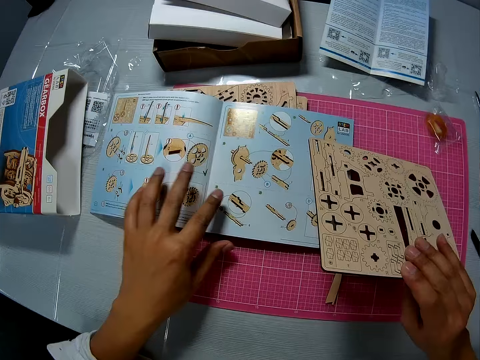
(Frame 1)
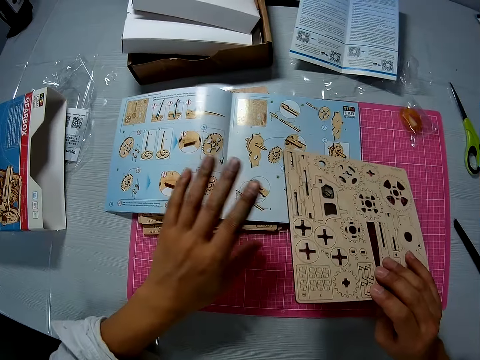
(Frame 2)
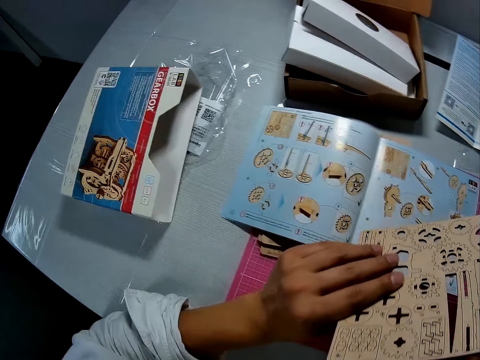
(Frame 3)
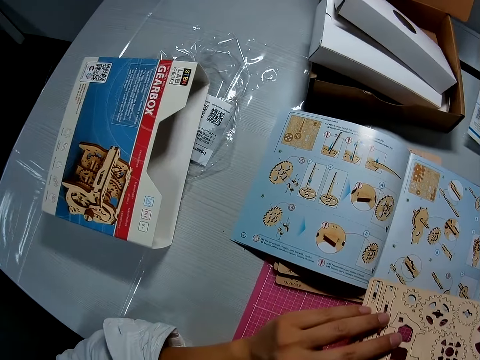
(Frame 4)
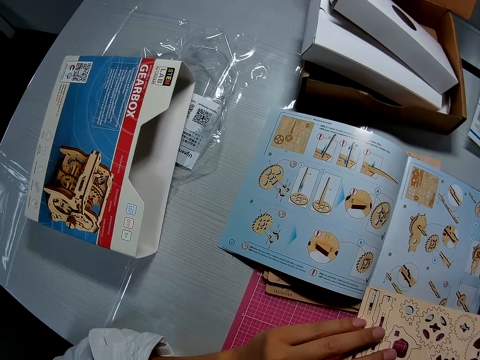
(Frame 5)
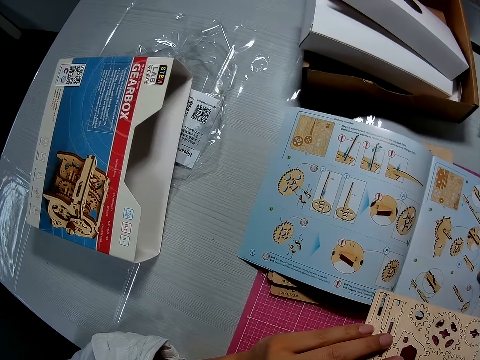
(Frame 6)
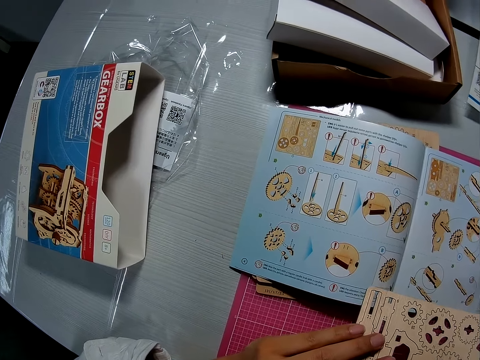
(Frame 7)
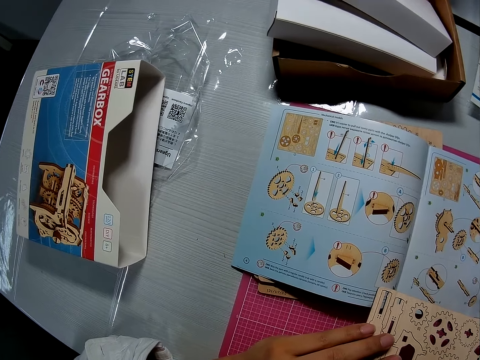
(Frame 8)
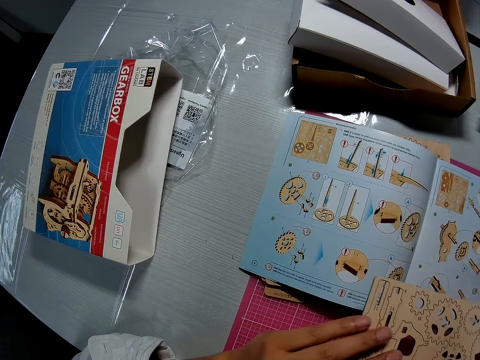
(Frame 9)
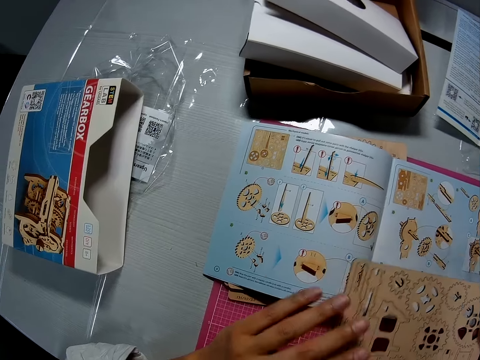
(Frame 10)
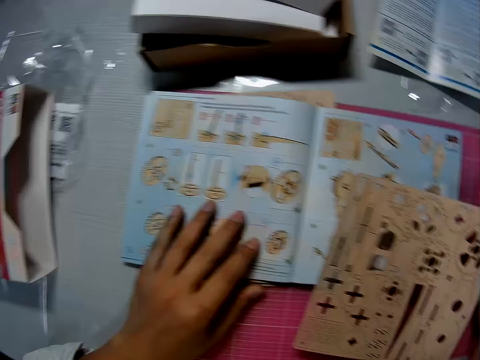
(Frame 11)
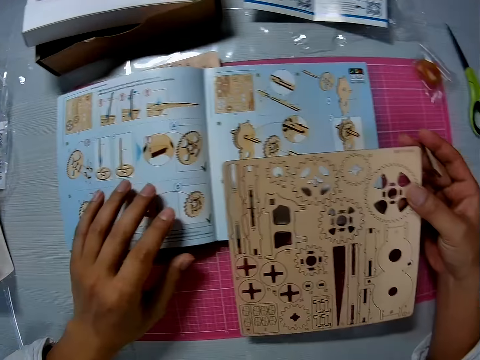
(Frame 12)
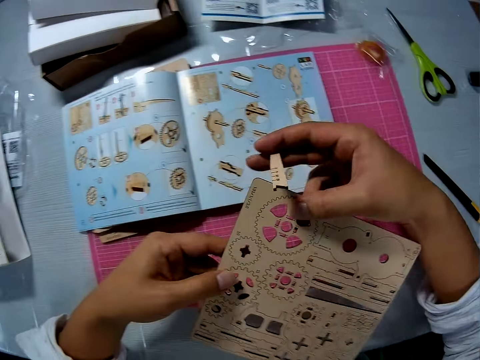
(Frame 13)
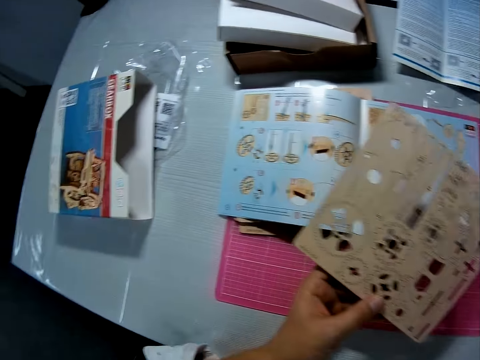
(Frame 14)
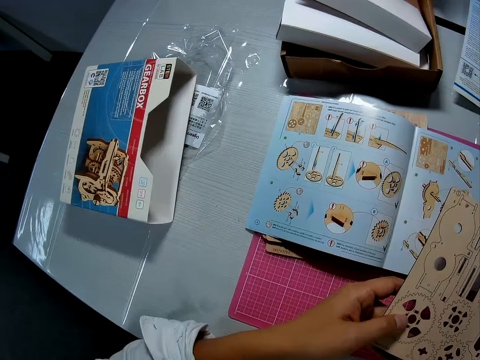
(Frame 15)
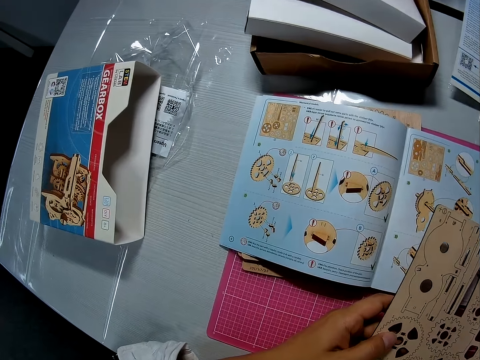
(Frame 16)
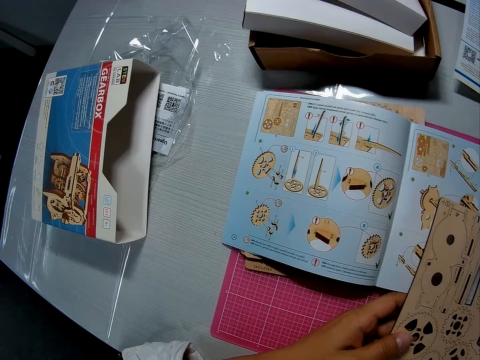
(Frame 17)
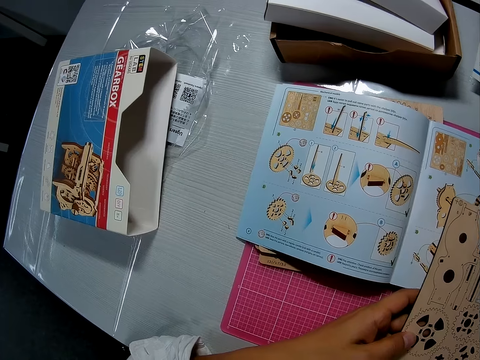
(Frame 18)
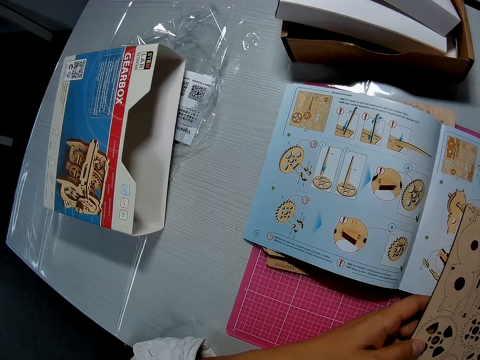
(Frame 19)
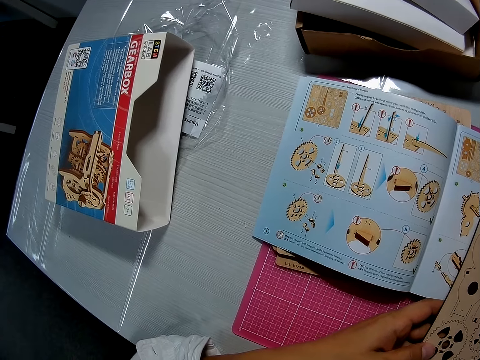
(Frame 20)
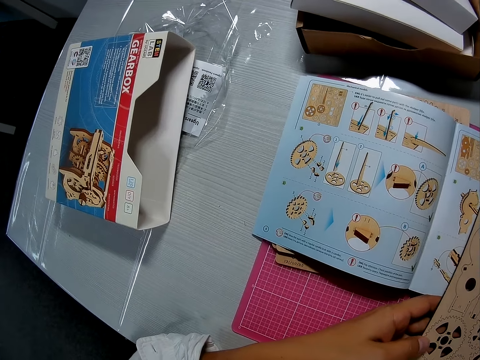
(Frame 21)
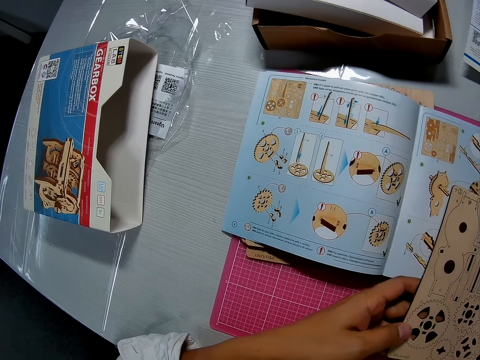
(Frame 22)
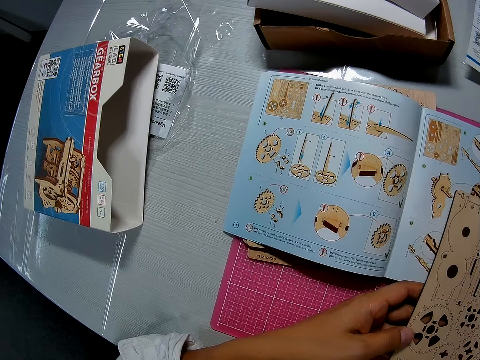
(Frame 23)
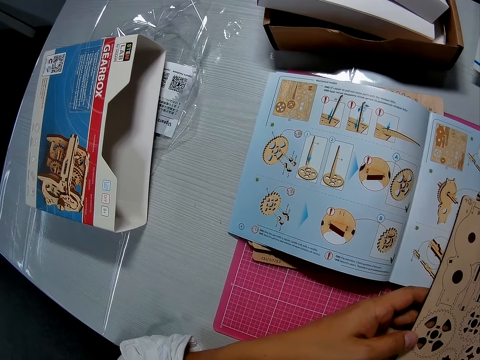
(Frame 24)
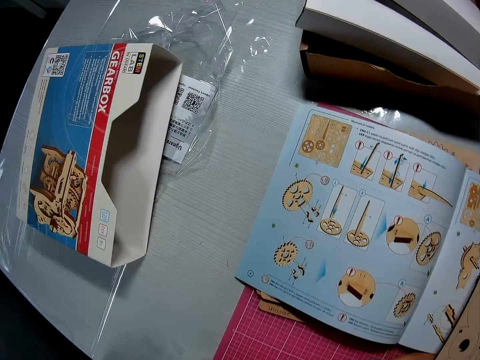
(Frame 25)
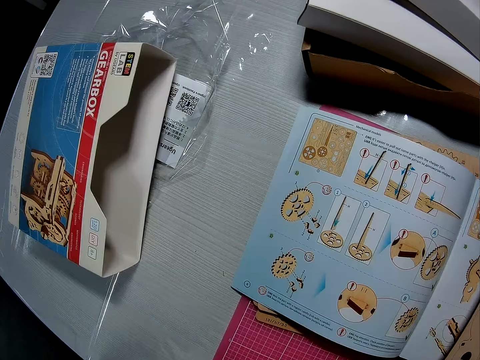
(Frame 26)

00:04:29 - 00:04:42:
The camera wearer looks at the pictures in the instruction manual. They move the wooden board and hold the wooden board with the other hand. They move the manual and hold the manual with the other hand. They turn the wooden board.

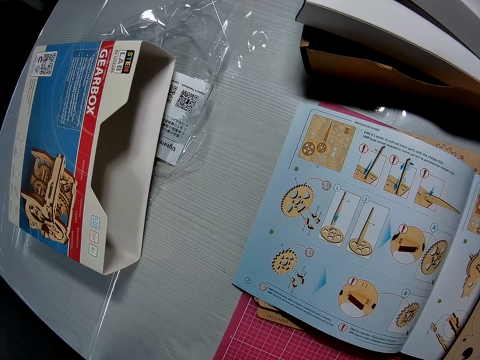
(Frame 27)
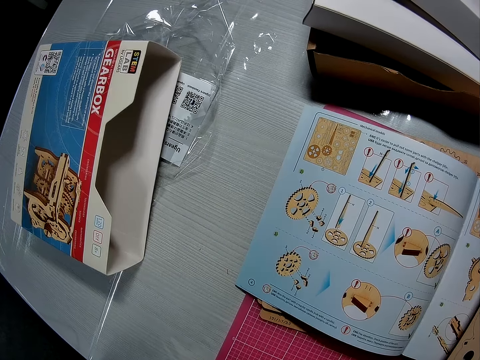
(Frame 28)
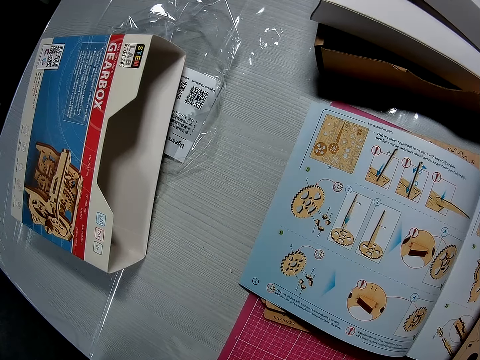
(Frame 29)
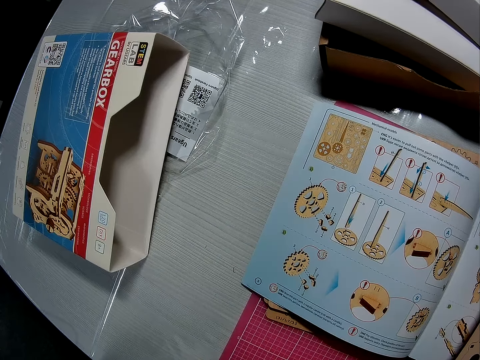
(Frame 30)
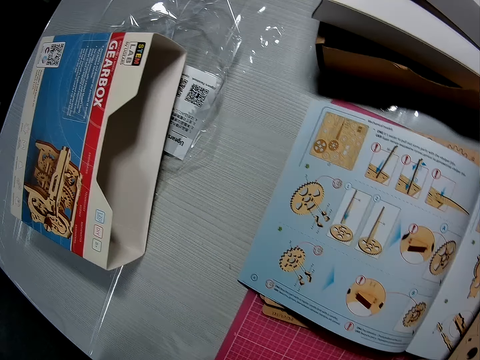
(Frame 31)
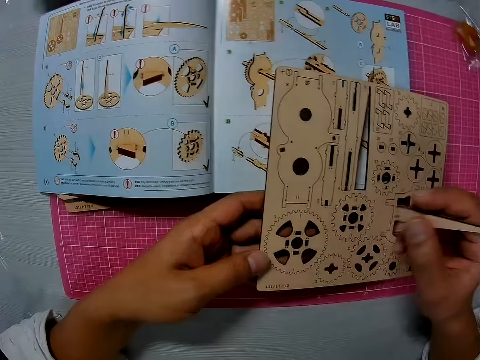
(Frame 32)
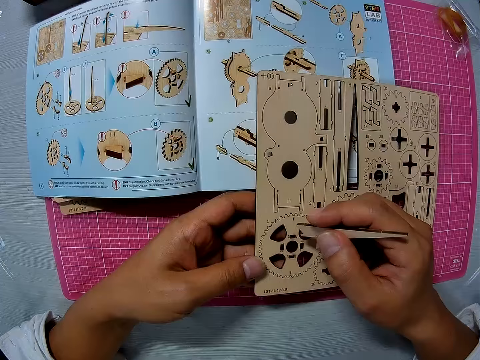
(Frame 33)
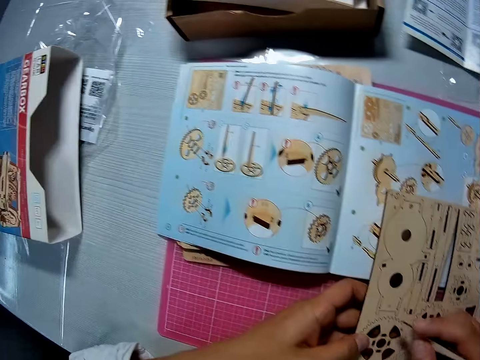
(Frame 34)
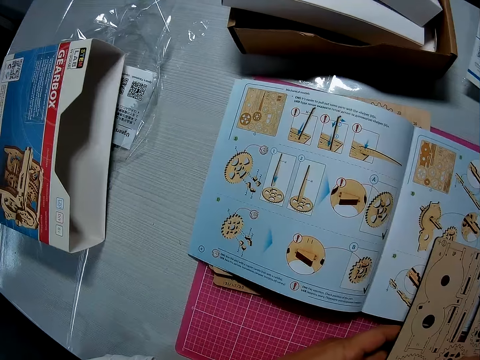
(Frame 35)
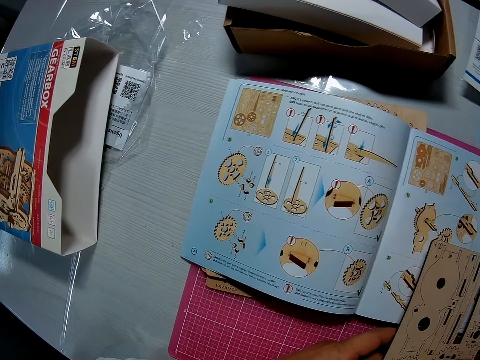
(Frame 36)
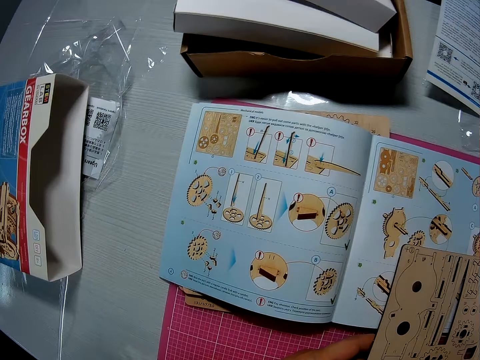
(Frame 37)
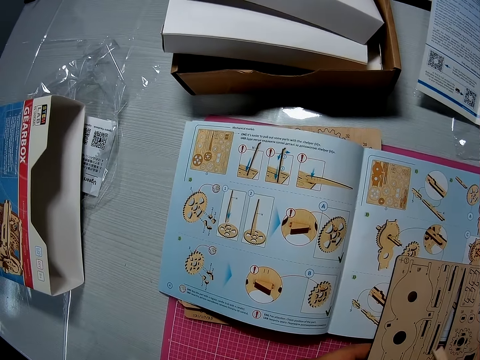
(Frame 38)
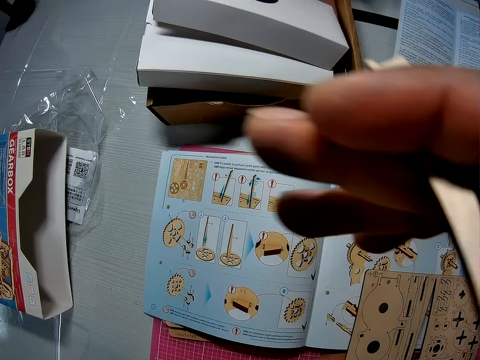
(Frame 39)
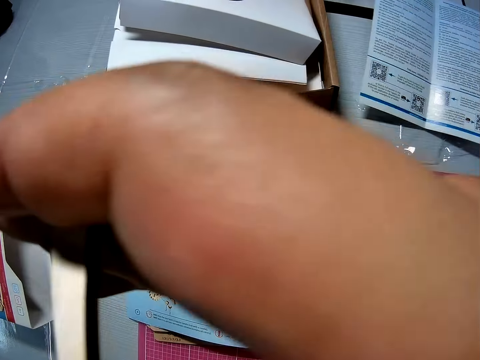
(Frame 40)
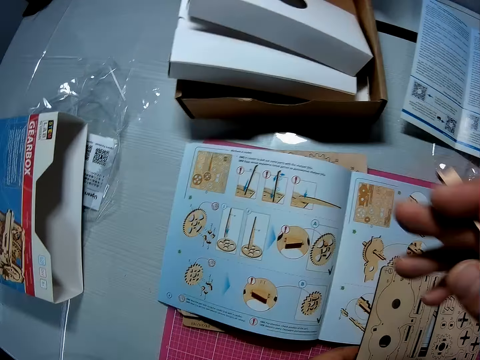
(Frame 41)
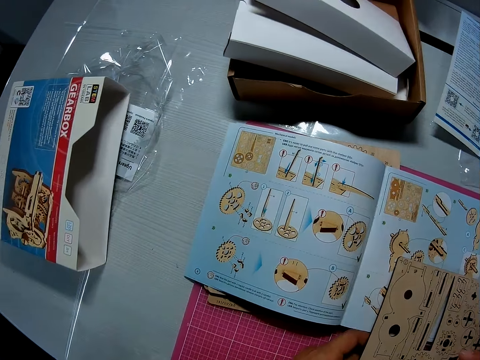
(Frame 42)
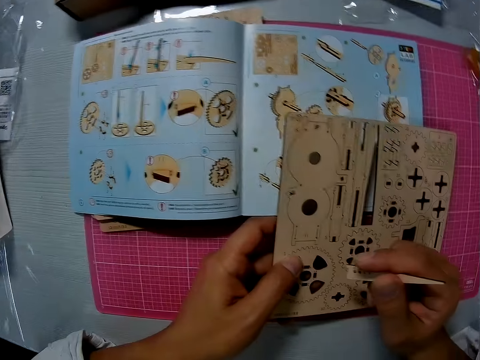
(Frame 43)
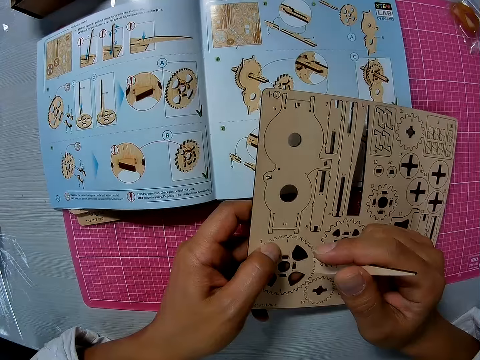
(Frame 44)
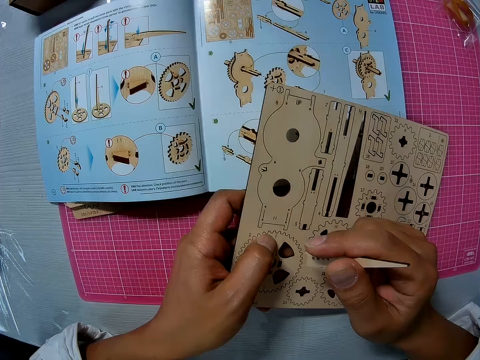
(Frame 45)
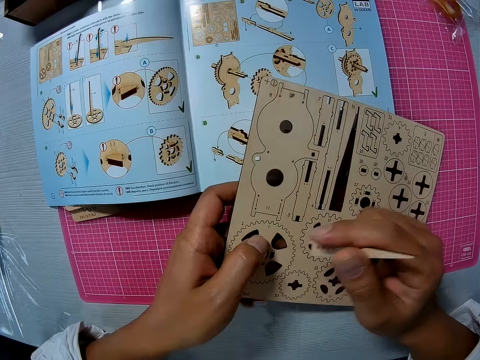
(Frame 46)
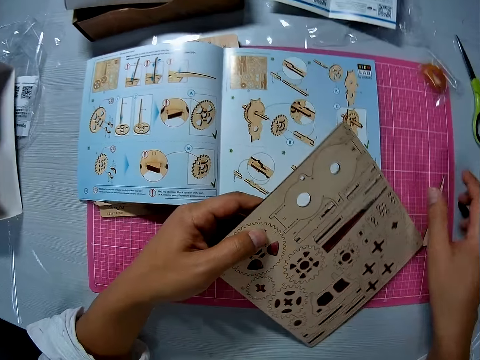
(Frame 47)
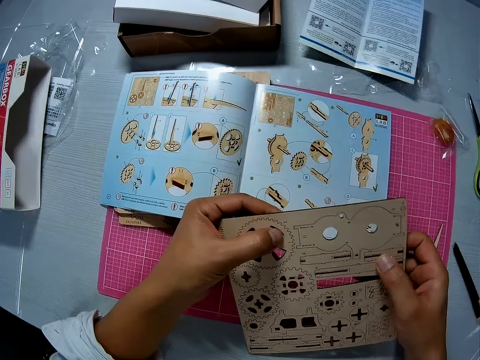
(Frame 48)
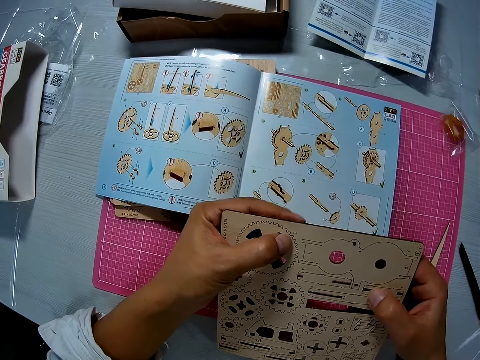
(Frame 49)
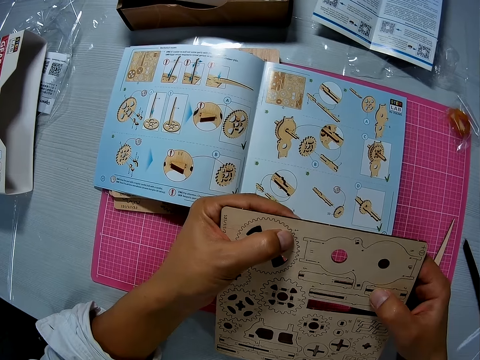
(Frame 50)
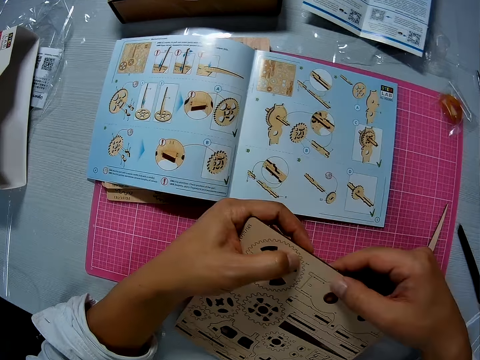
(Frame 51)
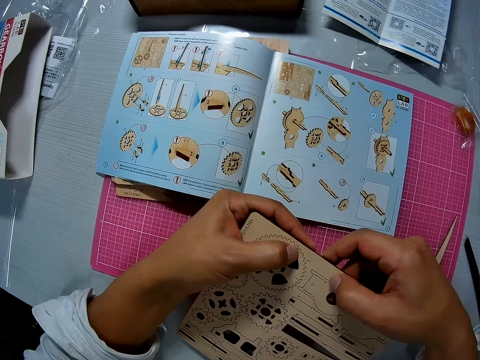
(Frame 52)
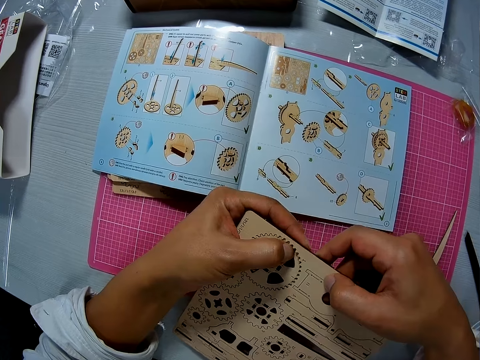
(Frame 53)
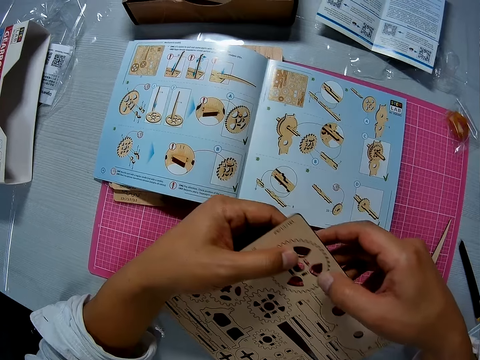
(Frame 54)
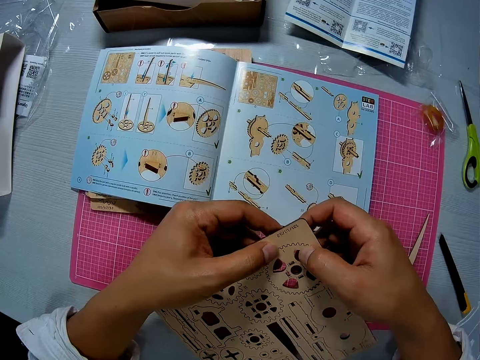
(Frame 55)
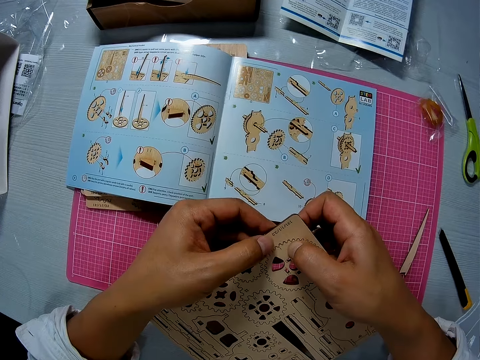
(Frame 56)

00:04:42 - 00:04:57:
The camera wearer puts a cut part on the wooden board. He presses the puzzle with wood. He reads the book. He touches his face. He raises his hand and puts his hand down. He turns the puzzle. He puts the wooden stick on the table. He holds the laser cut wood craft kit with both hands.
